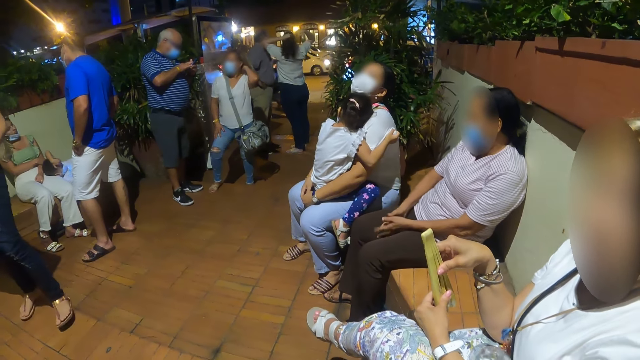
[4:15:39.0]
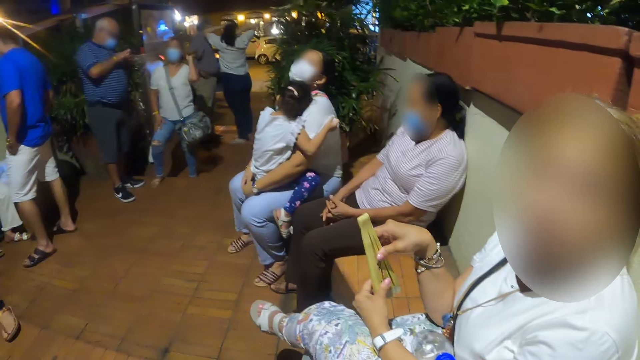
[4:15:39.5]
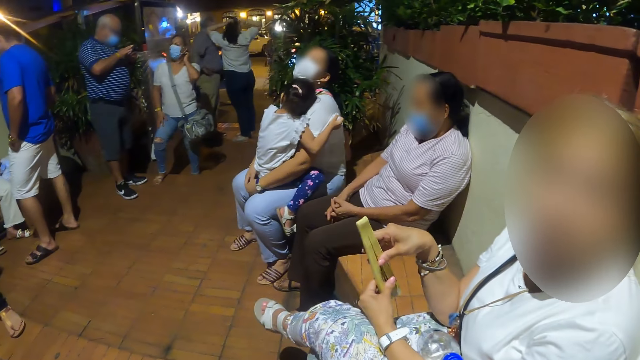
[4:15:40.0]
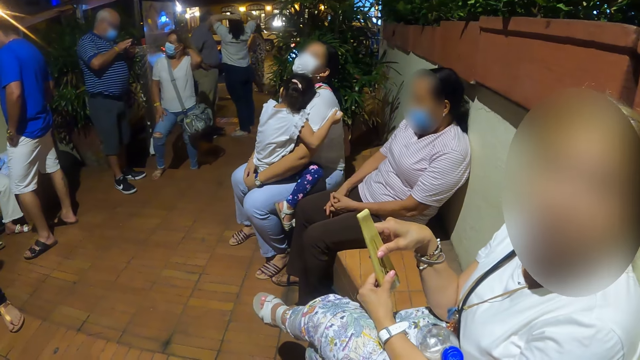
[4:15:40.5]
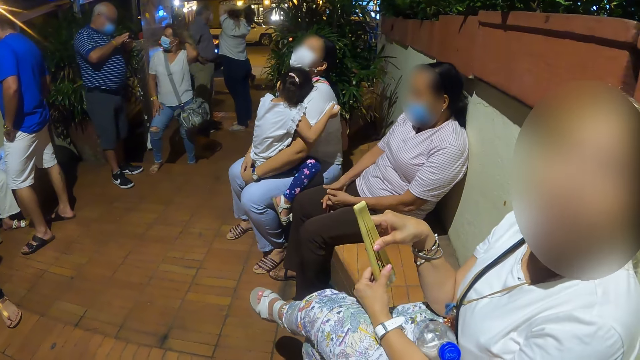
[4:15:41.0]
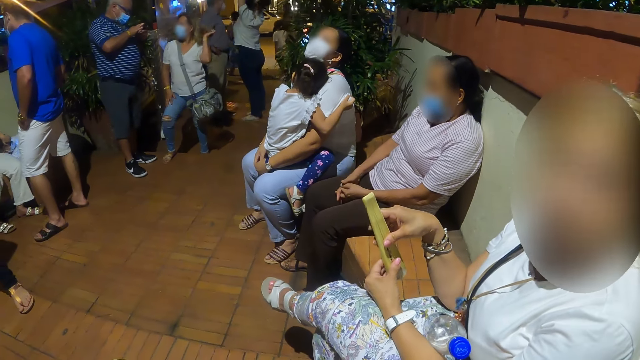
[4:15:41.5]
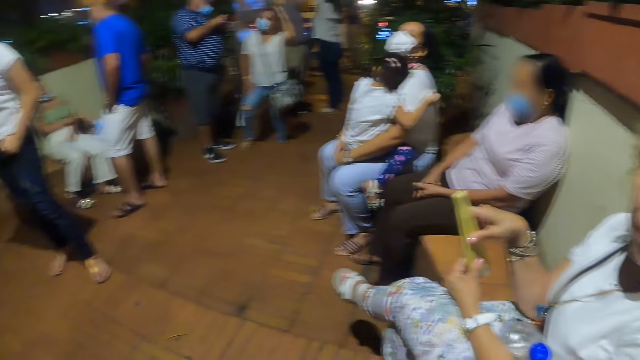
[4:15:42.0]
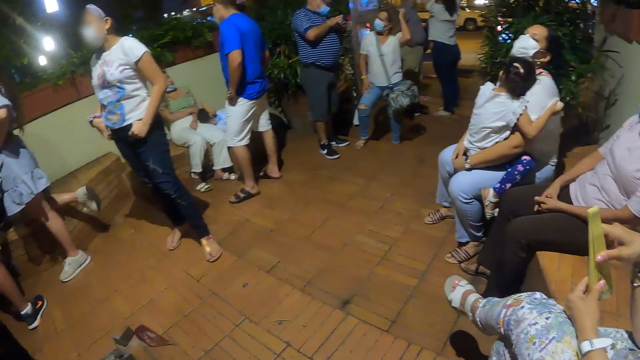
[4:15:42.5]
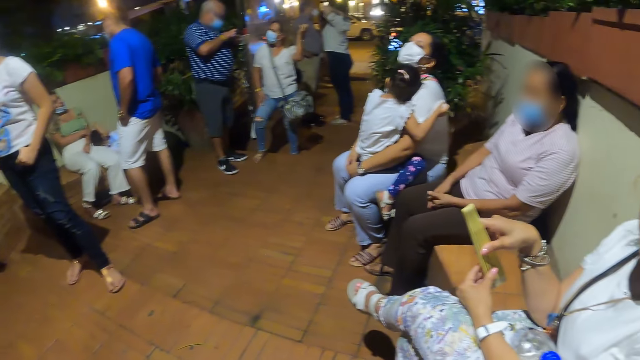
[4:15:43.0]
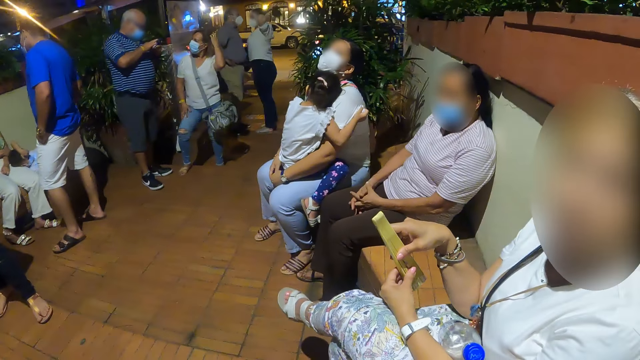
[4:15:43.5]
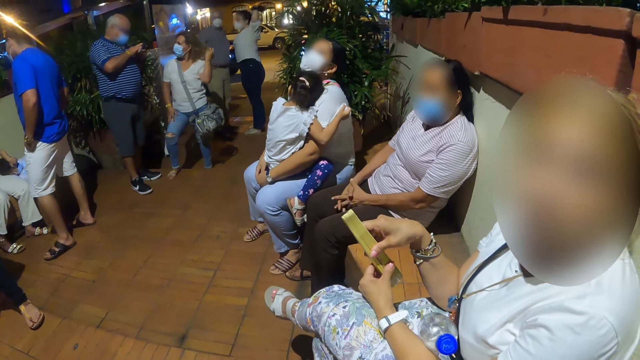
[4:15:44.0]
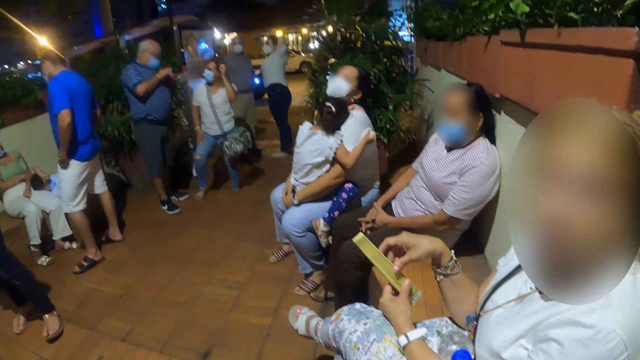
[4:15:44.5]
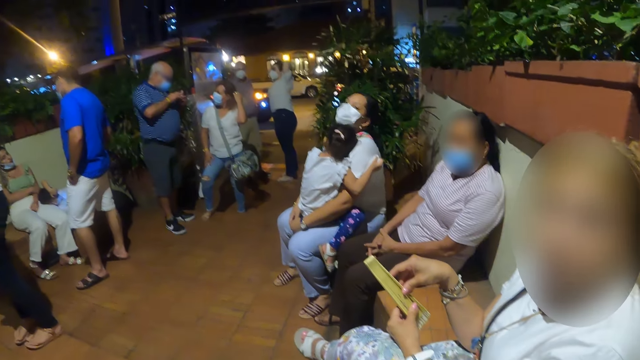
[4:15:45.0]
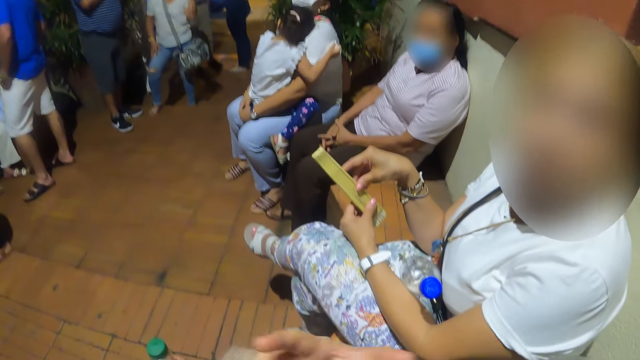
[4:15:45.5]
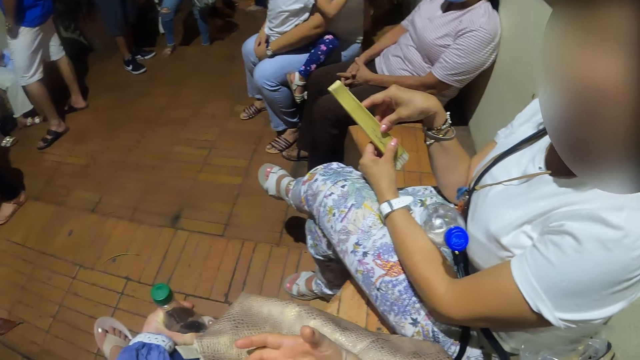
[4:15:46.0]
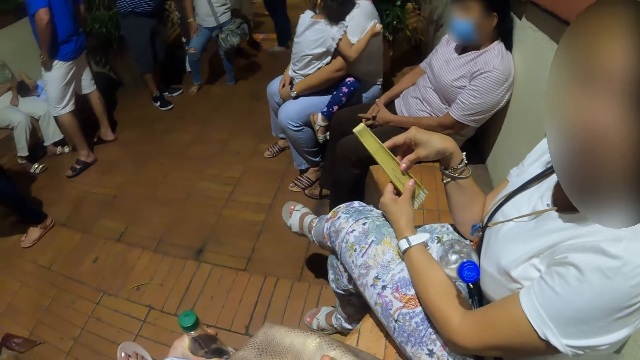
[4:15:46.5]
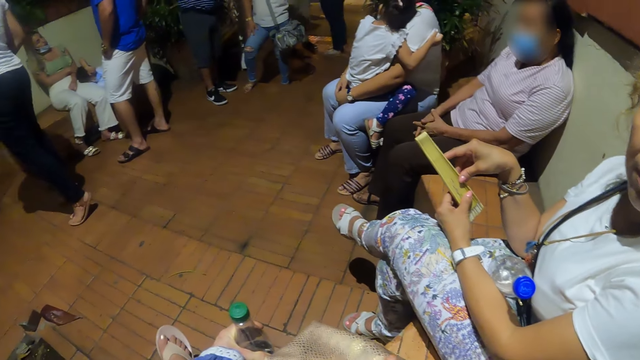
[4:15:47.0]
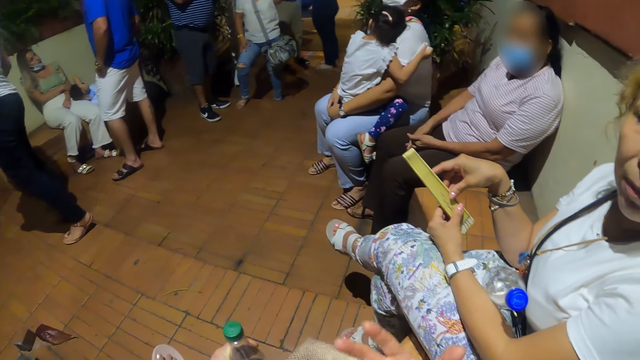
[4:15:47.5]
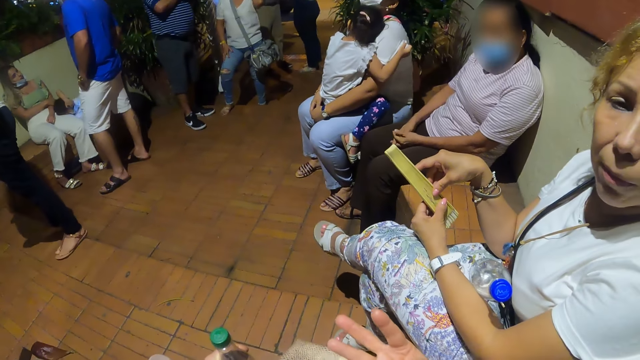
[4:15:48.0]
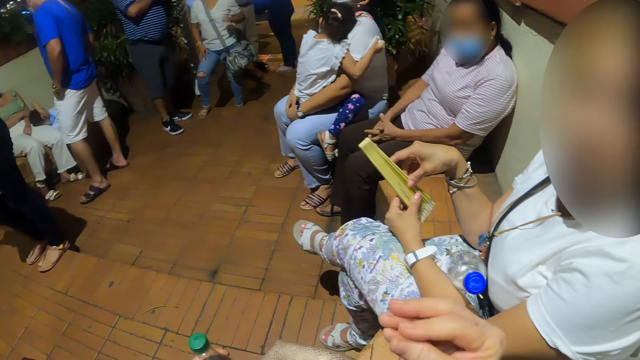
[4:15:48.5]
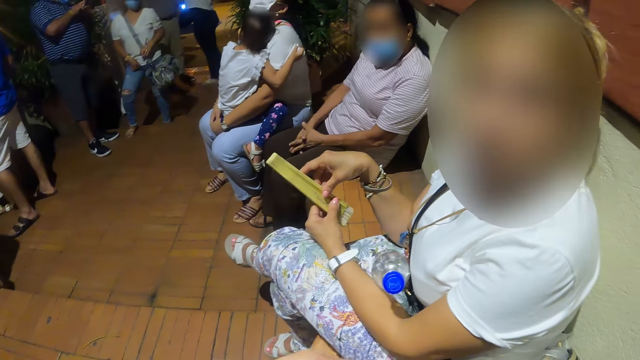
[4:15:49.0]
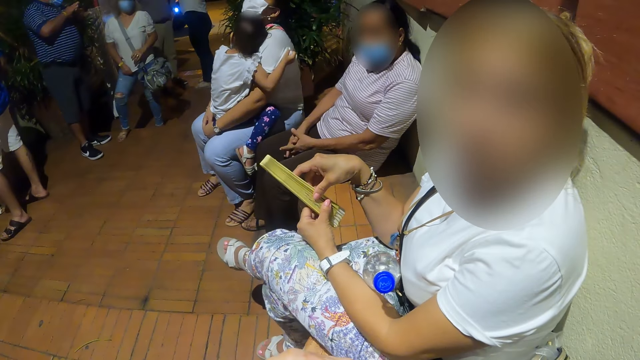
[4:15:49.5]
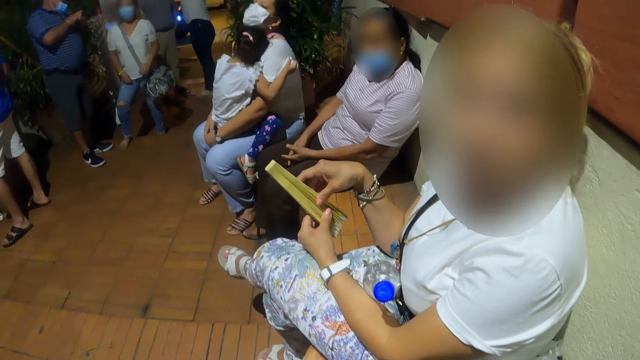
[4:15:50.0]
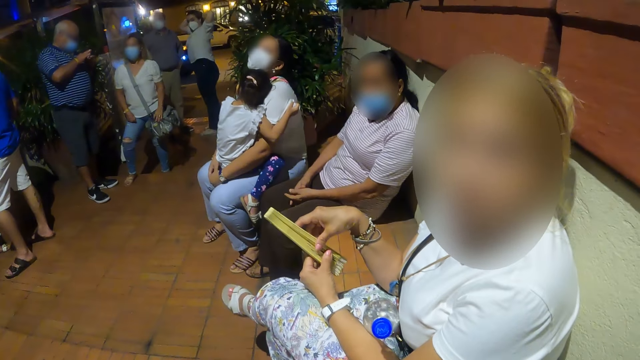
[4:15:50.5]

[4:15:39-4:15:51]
The camera wearer looks forward. They look right. They look forward. They look right. They converse with a woman.

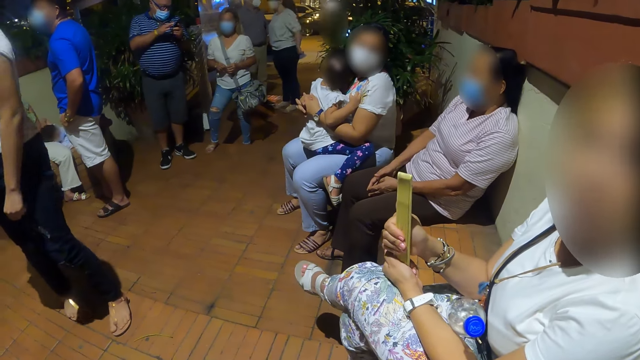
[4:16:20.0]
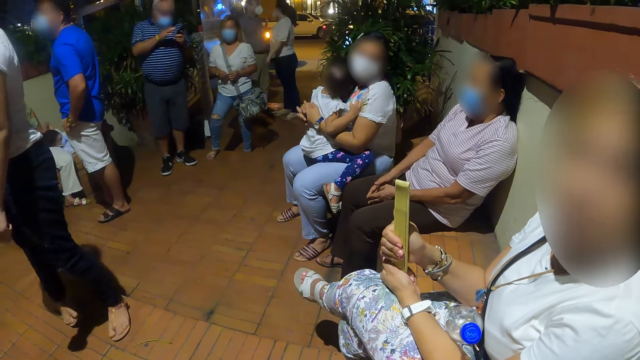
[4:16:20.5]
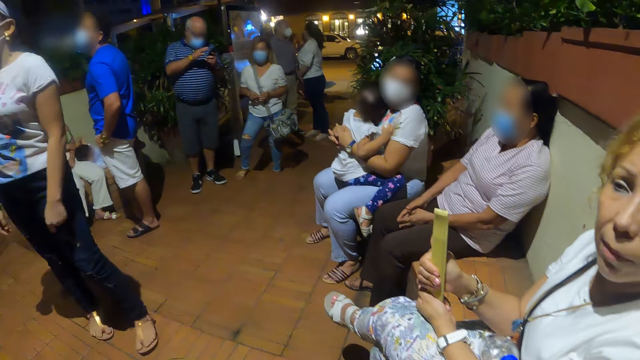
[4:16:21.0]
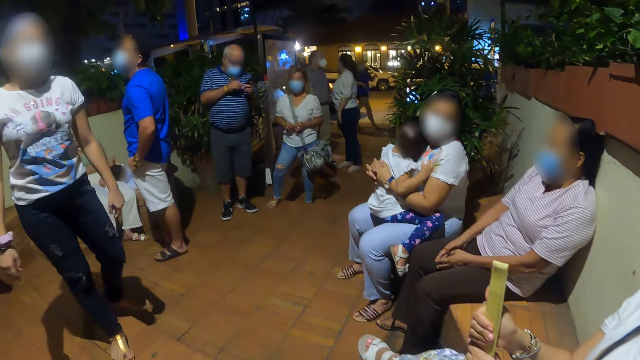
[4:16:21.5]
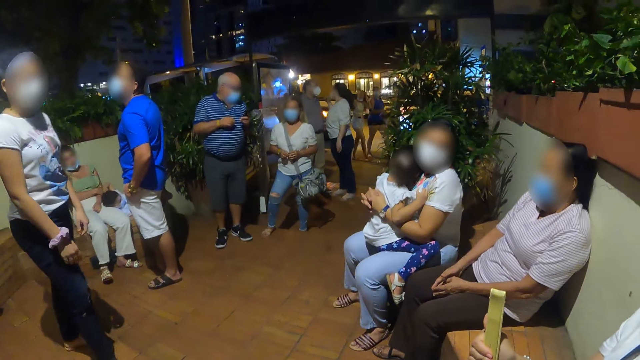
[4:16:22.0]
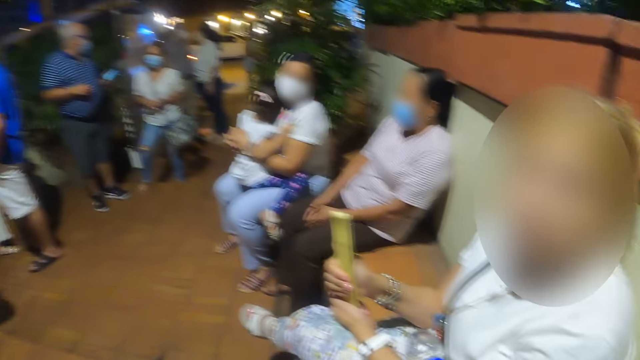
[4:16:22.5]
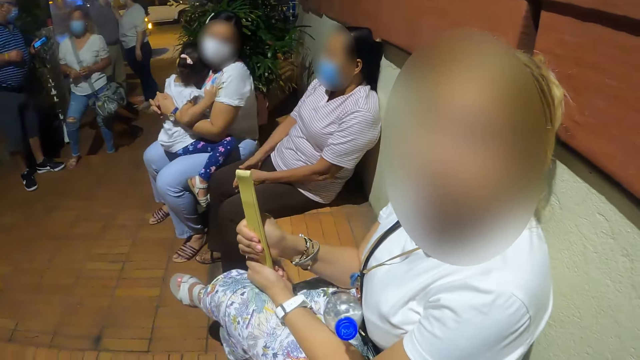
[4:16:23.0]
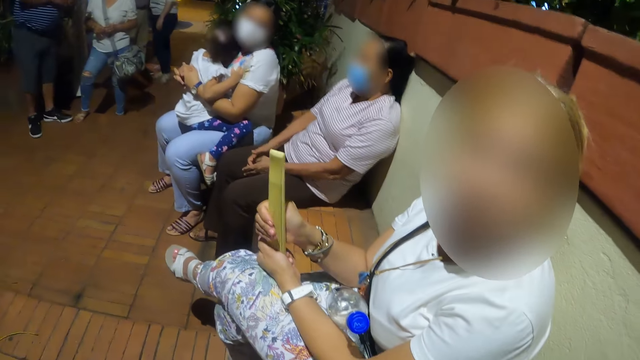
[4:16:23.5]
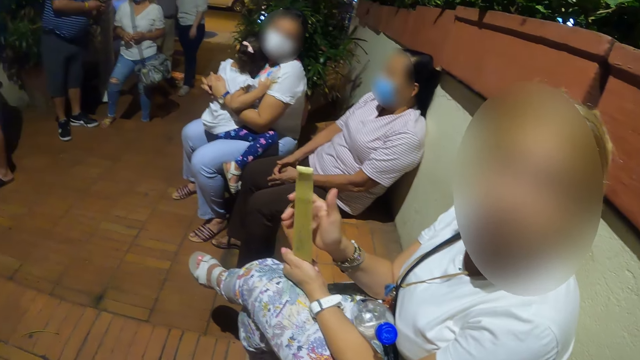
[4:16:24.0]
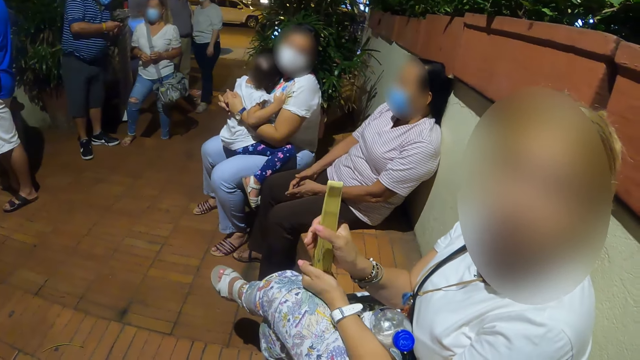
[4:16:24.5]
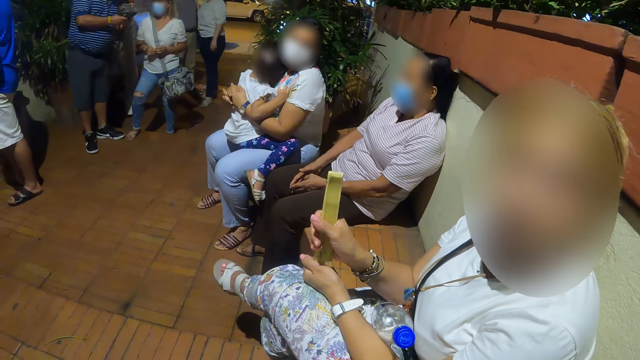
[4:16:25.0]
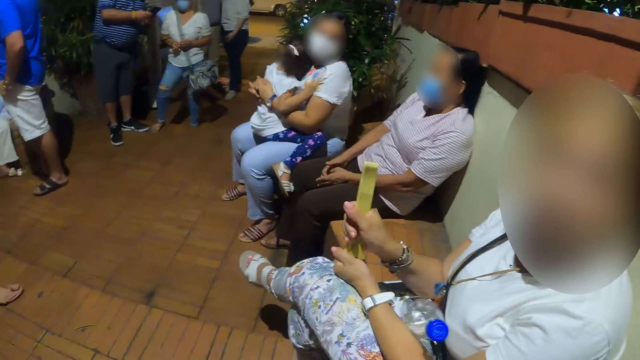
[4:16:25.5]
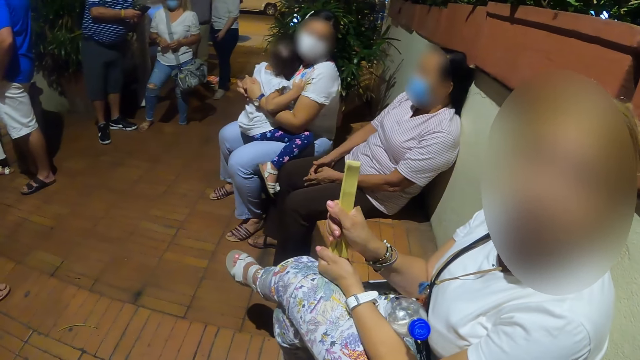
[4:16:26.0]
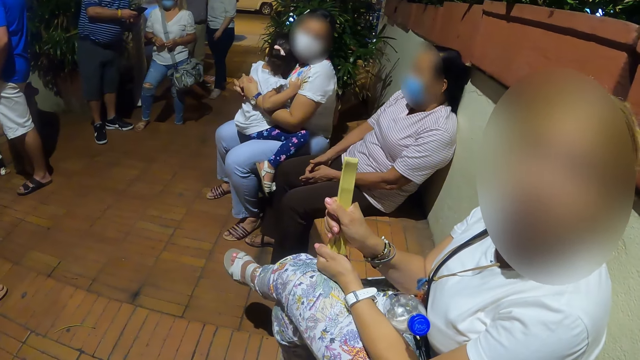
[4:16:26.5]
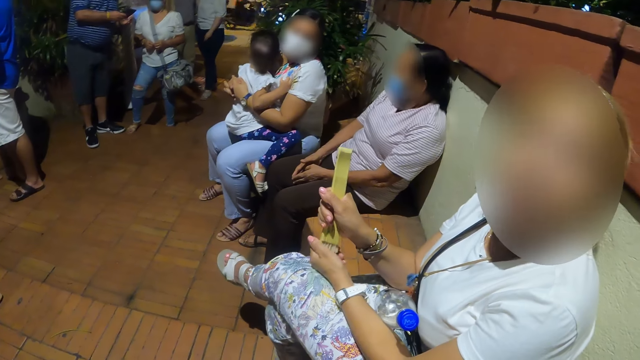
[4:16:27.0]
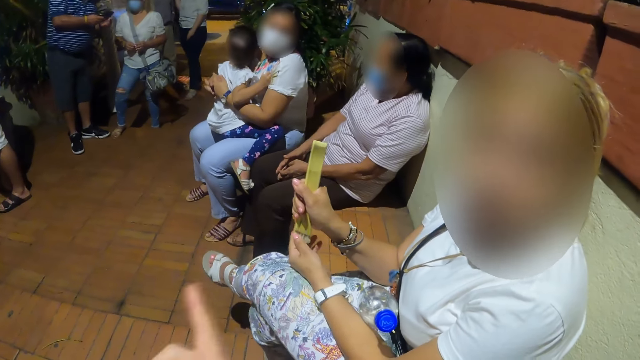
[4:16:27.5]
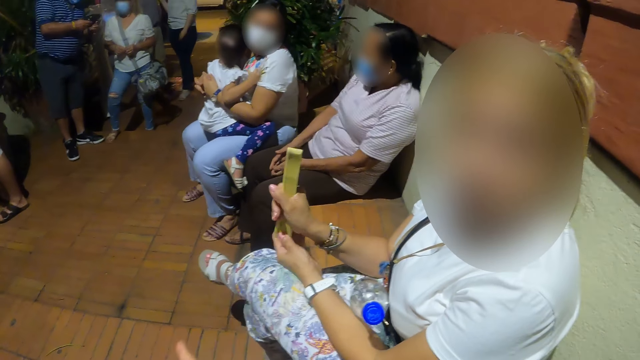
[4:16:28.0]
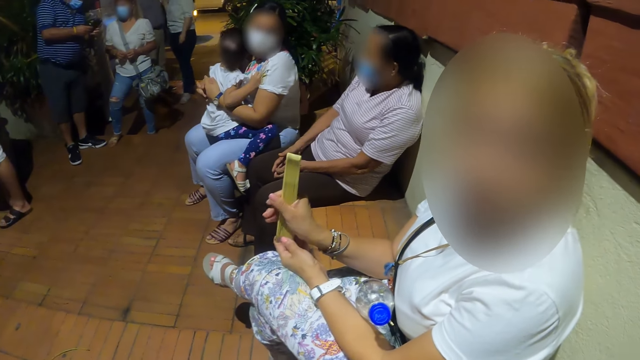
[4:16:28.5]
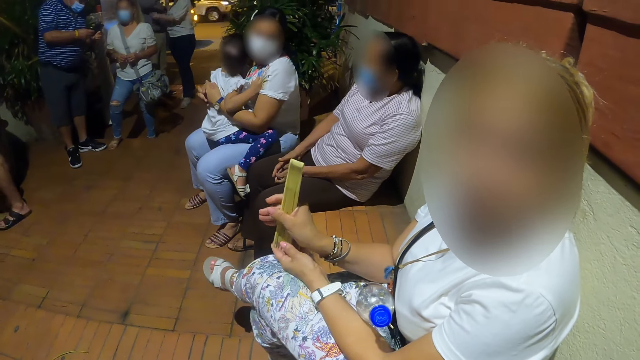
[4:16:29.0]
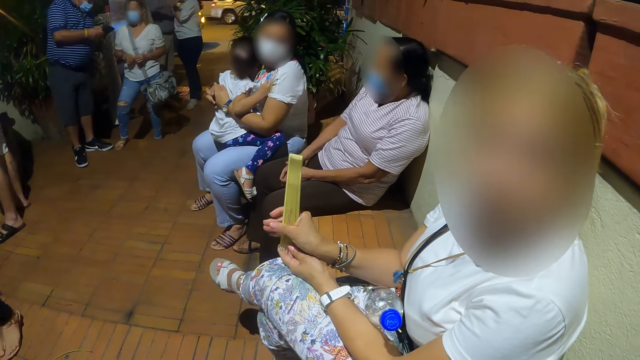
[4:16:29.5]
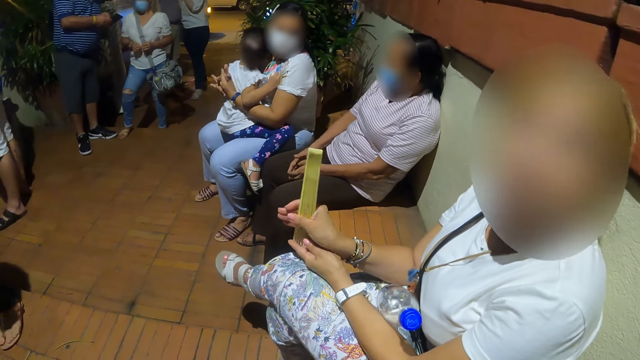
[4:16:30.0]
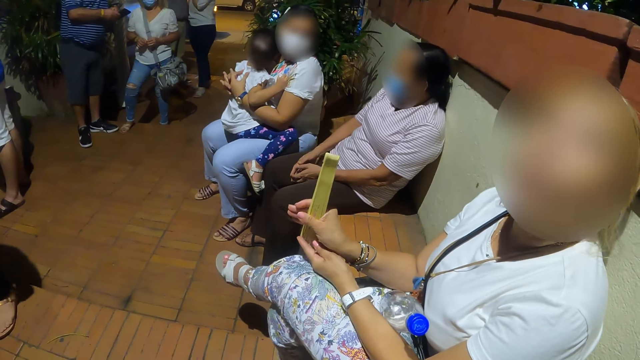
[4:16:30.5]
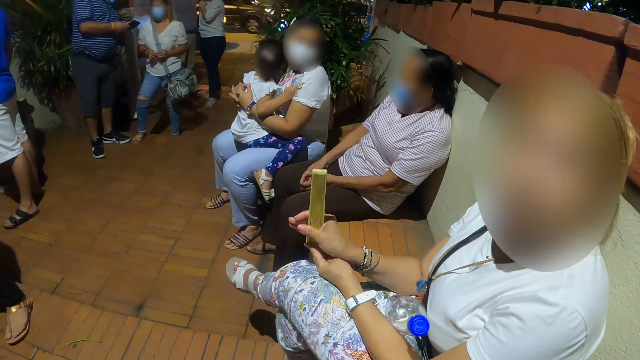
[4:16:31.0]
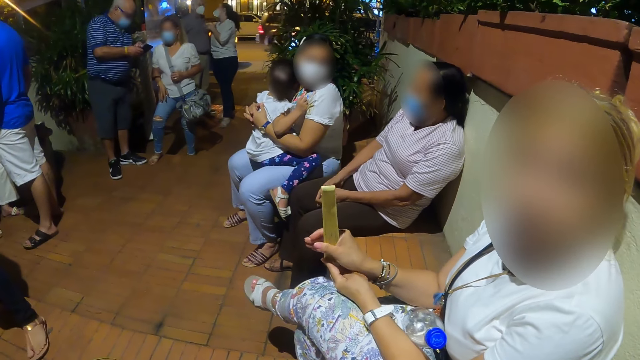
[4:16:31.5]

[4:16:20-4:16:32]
The camera wearer looks forward. They look right.
